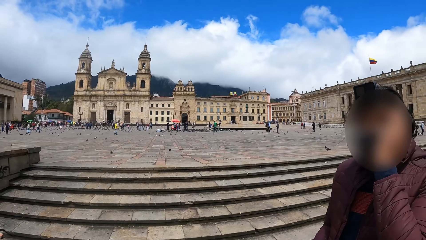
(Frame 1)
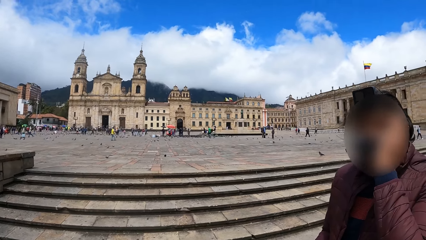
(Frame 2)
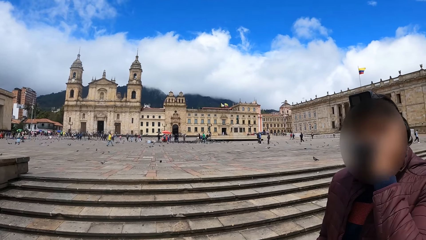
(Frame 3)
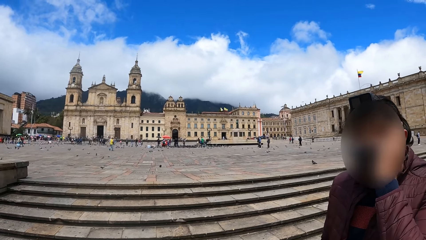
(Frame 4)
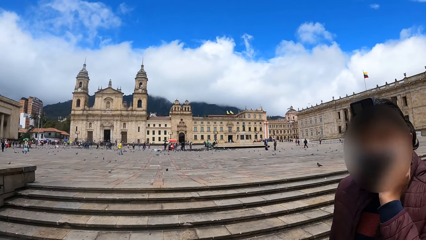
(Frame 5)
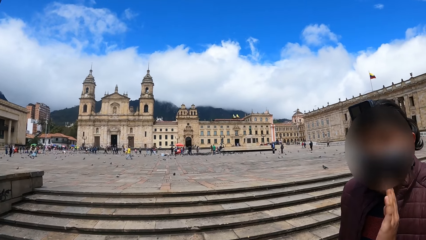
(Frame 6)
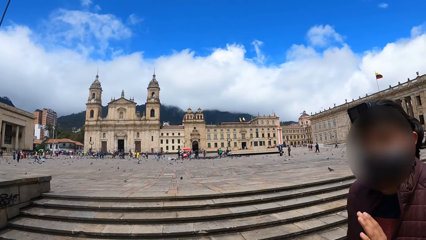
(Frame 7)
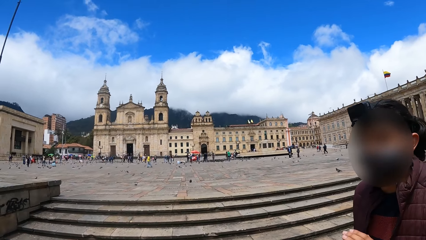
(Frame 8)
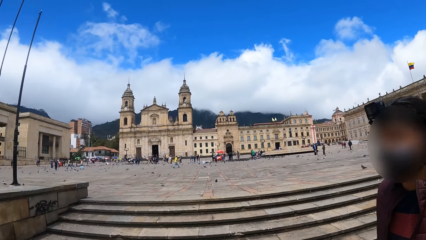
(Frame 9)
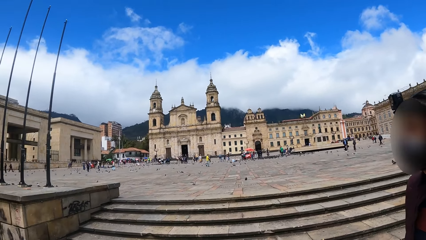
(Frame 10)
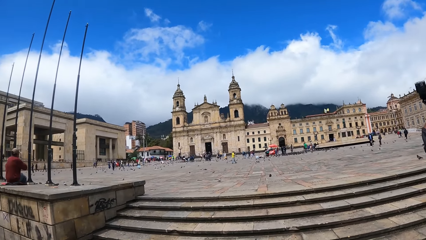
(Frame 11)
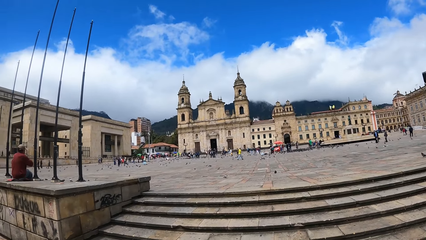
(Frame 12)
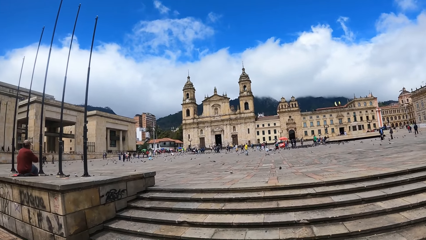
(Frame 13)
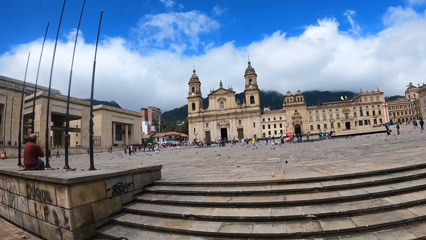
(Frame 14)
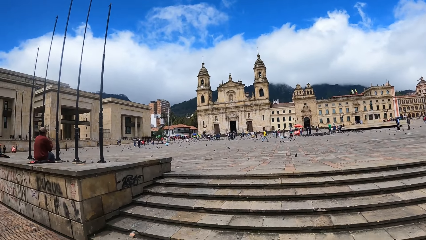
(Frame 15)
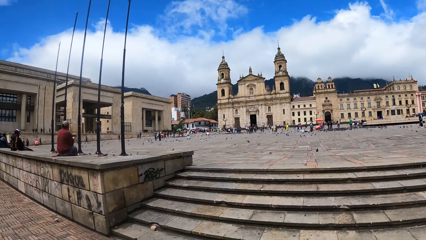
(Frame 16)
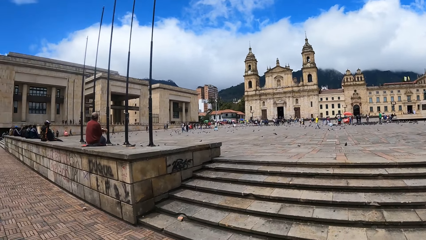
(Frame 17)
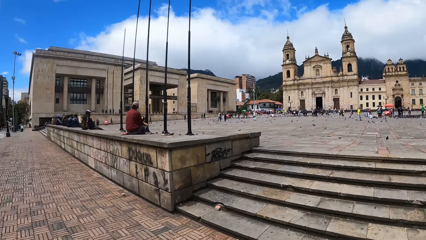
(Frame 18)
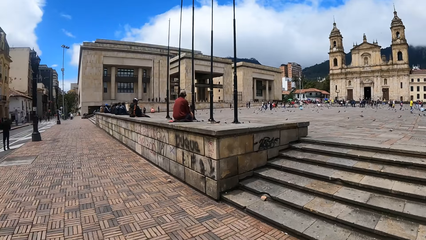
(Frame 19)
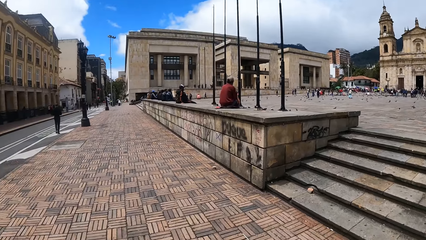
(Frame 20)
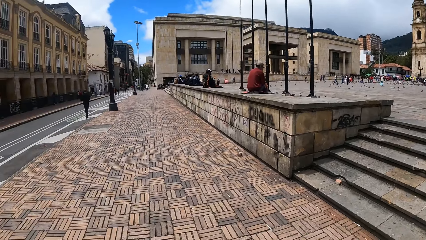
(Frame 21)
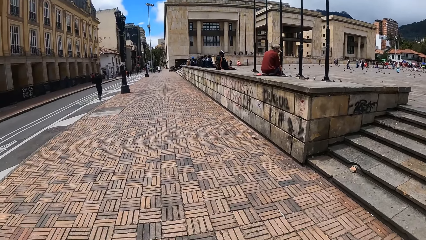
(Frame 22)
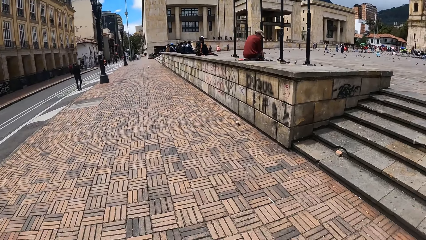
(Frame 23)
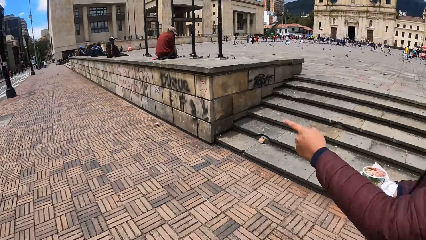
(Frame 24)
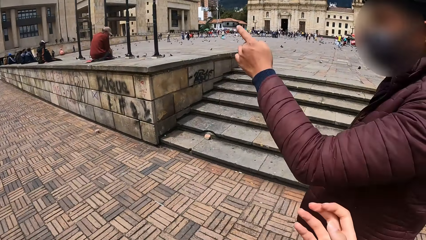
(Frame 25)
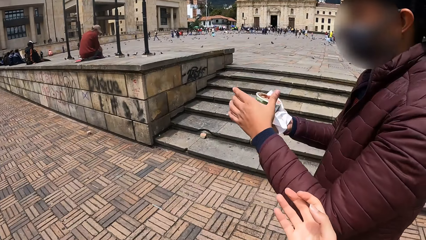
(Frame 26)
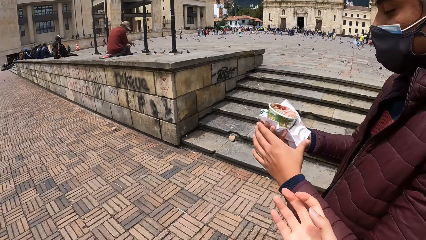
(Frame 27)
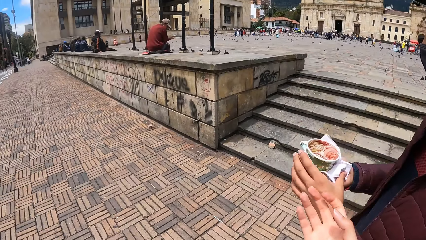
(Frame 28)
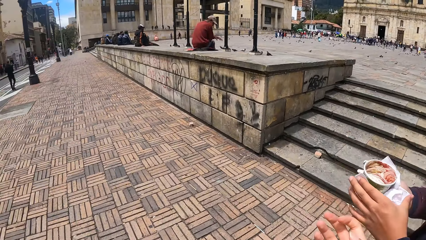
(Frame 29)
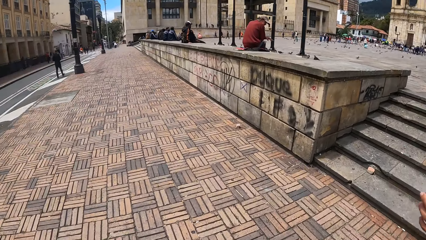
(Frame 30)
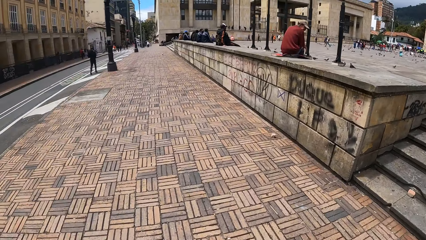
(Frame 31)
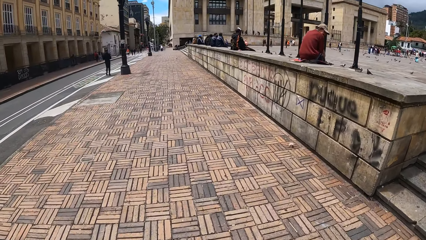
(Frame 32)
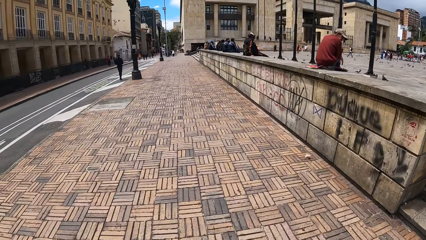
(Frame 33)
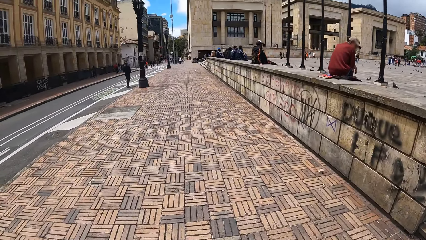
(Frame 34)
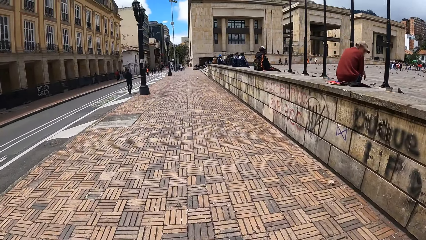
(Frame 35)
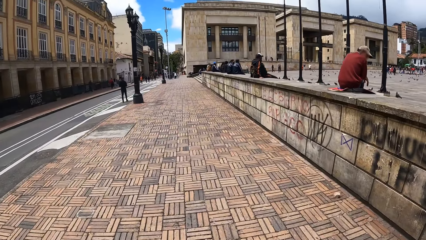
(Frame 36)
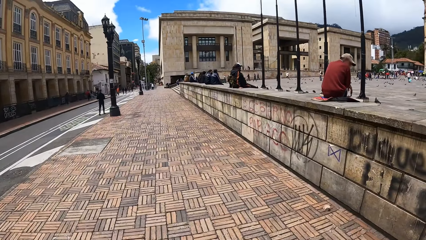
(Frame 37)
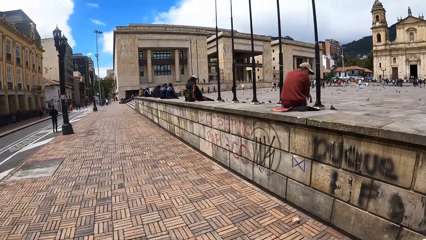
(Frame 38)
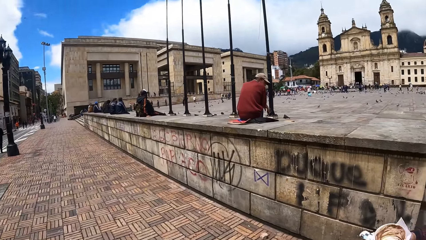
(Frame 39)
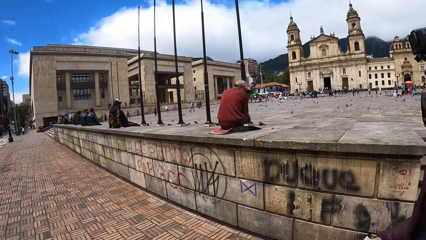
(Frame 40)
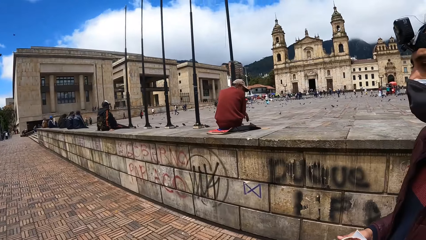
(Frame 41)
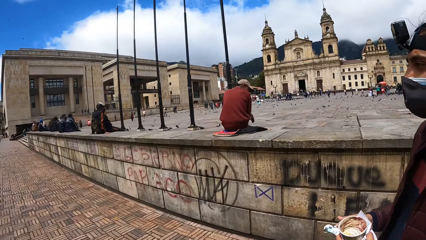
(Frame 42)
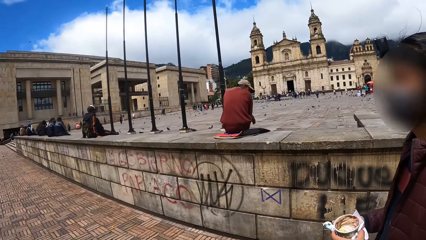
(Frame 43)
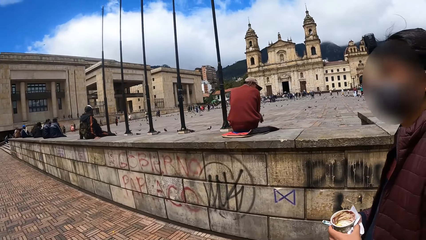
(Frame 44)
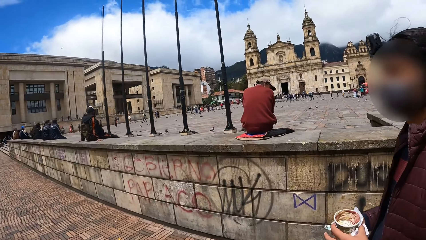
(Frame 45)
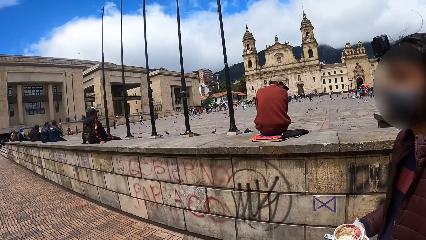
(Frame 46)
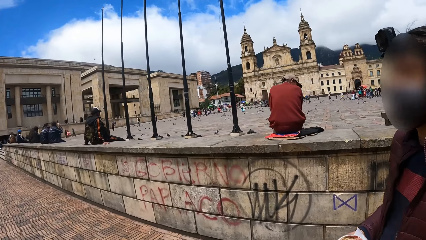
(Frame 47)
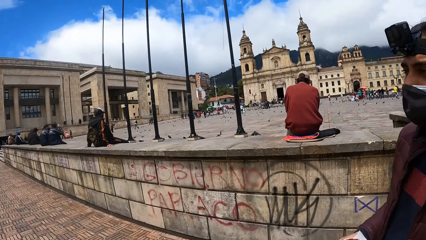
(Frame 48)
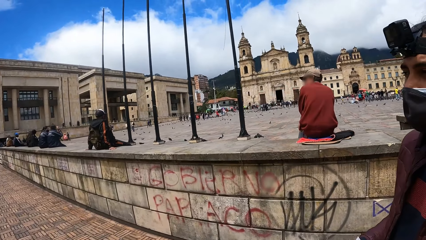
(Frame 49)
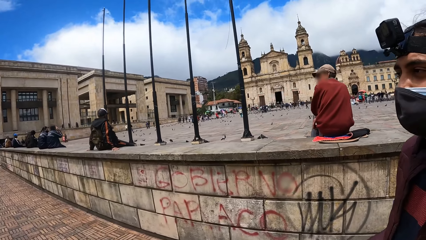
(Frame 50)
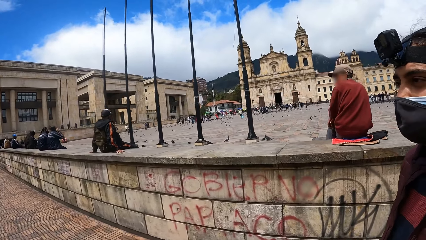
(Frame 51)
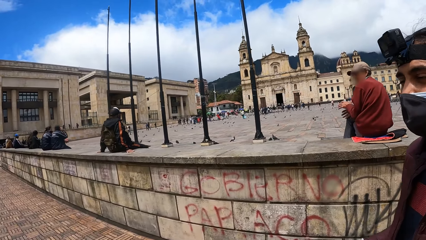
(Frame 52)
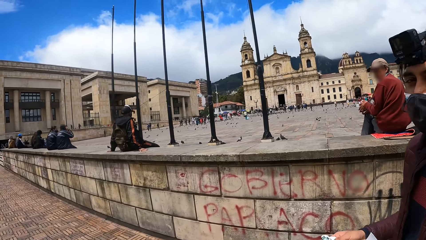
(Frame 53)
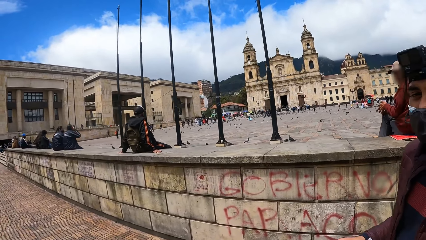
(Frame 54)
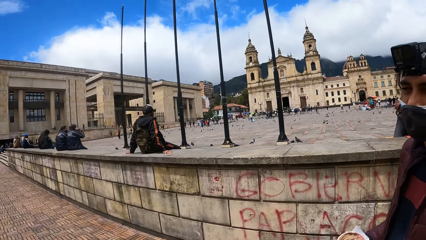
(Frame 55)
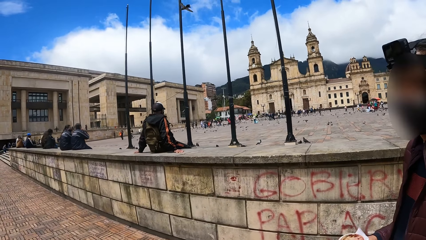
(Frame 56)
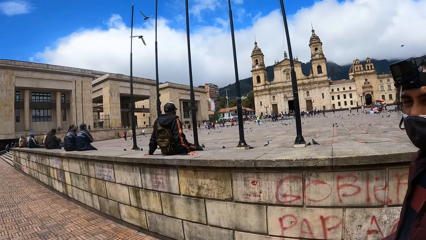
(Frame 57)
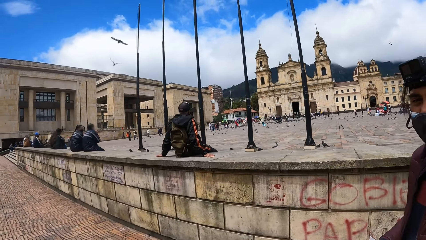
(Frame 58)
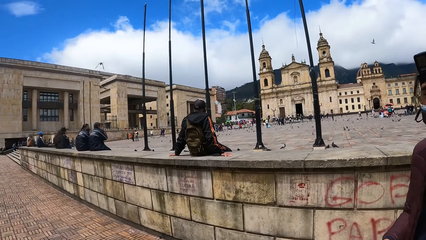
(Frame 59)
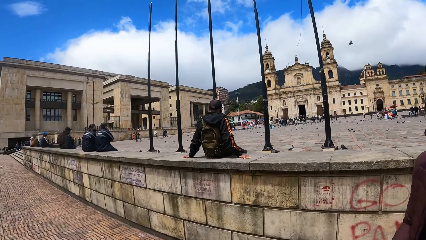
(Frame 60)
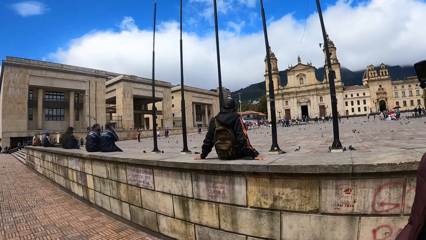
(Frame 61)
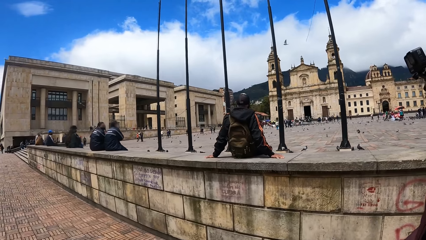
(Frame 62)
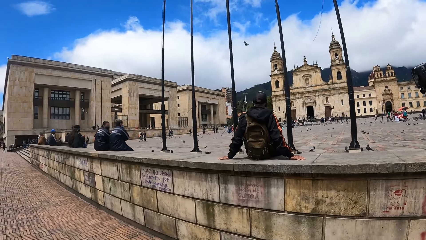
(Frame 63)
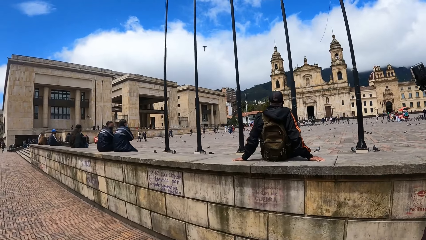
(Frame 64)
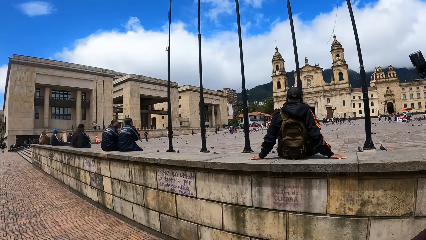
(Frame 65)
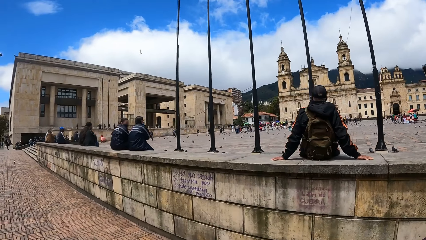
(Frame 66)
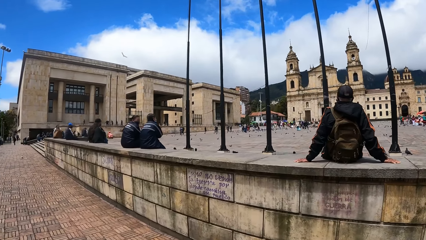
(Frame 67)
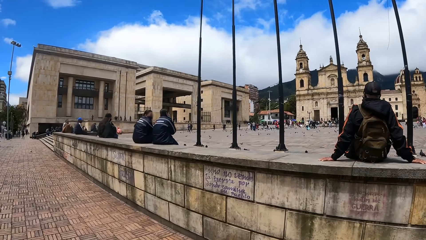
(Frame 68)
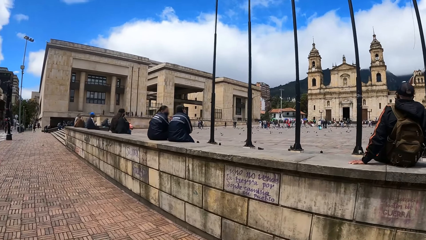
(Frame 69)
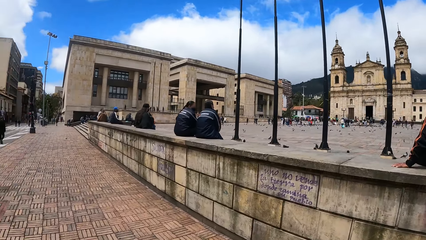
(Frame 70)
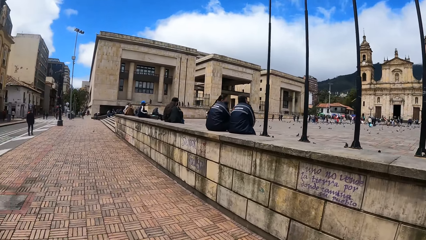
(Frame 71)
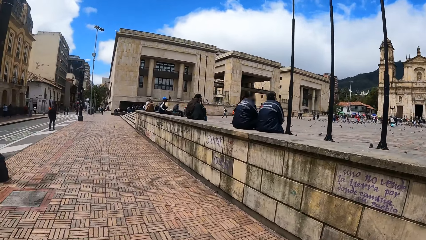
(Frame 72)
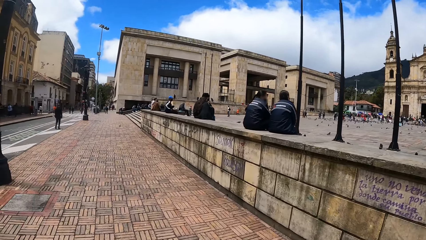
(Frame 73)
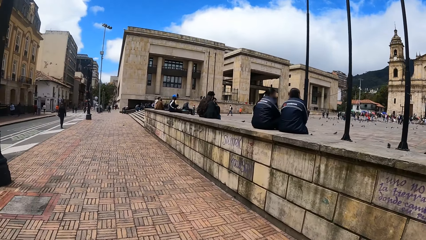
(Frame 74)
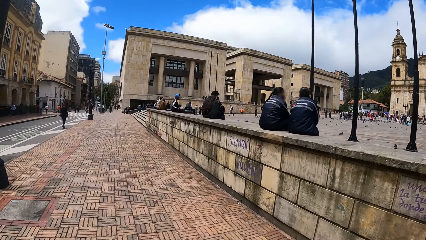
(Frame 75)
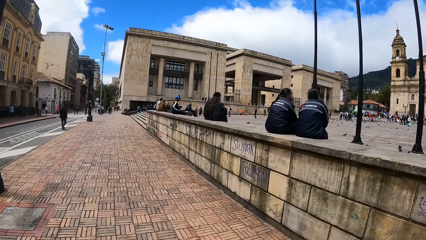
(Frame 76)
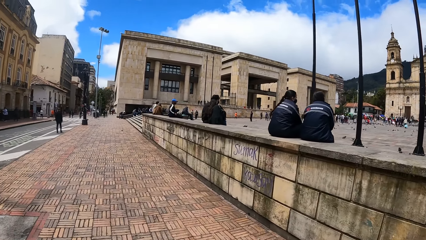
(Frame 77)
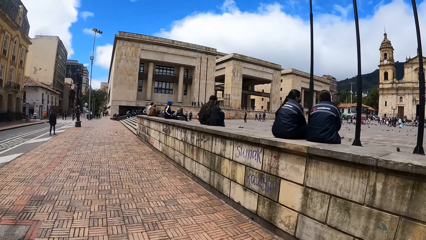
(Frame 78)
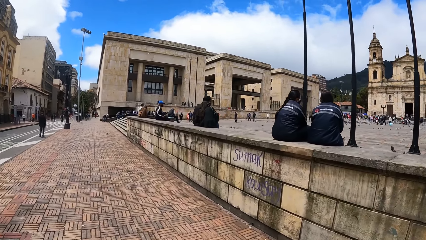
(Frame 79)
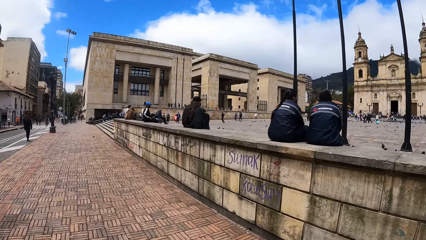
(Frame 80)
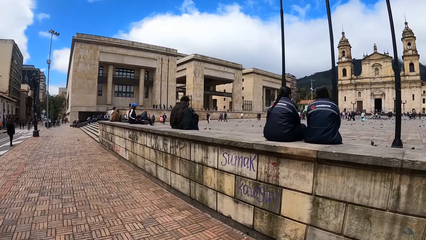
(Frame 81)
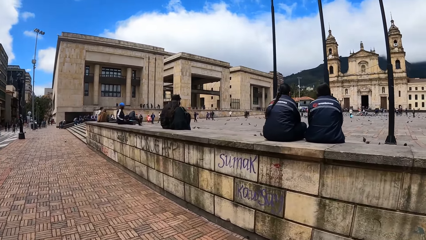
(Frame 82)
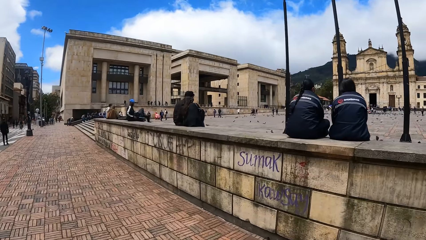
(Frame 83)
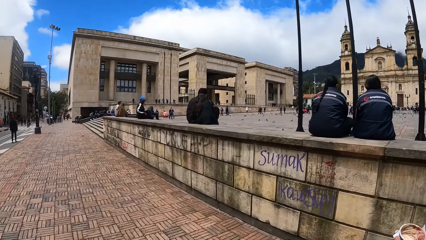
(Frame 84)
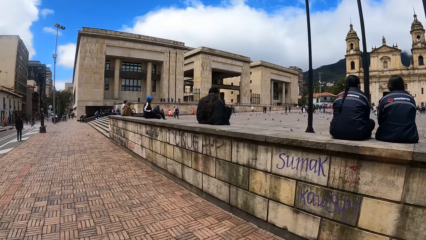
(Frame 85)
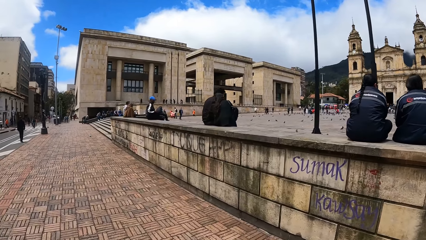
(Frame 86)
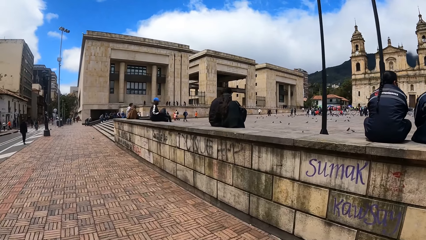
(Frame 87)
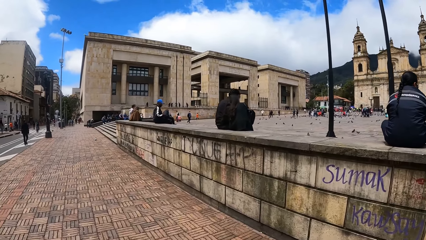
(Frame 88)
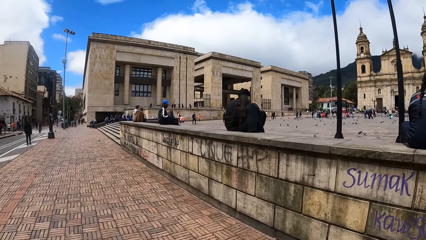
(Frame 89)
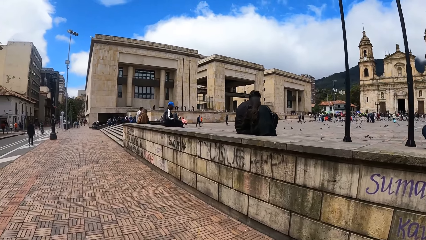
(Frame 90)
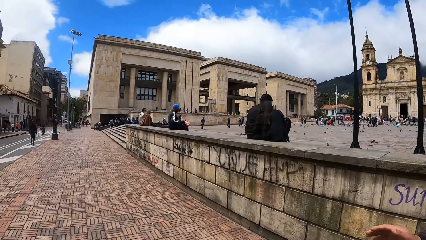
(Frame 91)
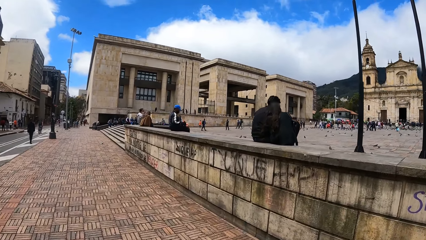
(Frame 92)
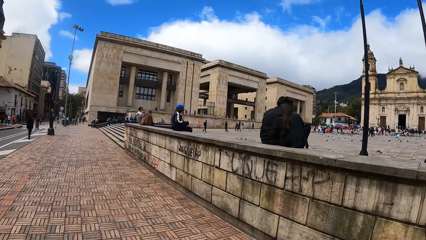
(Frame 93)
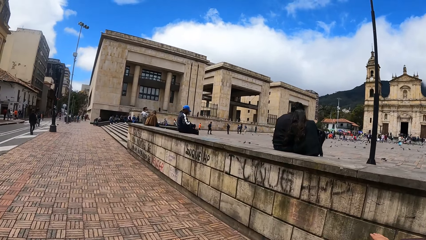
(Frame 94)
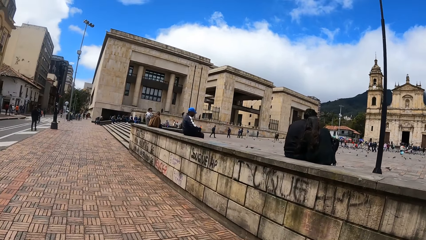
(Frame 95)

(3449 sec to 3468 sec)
The camera wearer looks around. A person points at the road. The camera wearer walks on the pavement. They talk to the person.
